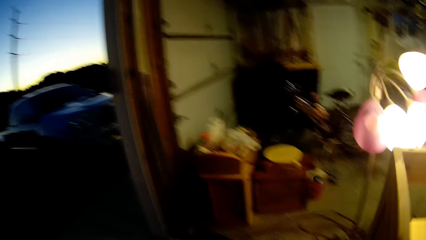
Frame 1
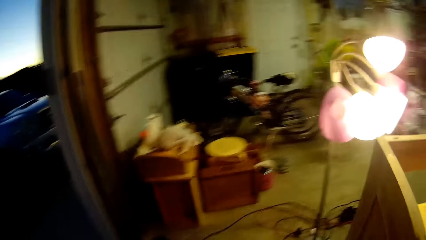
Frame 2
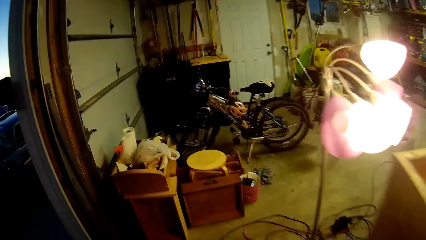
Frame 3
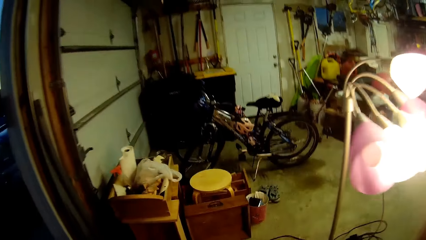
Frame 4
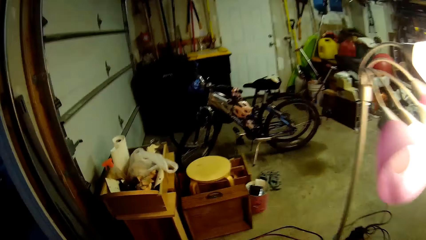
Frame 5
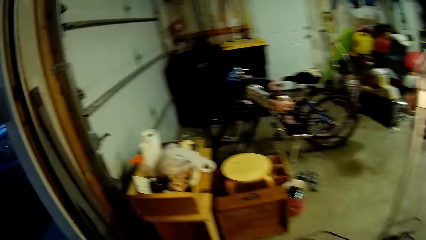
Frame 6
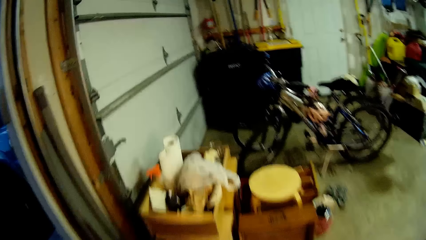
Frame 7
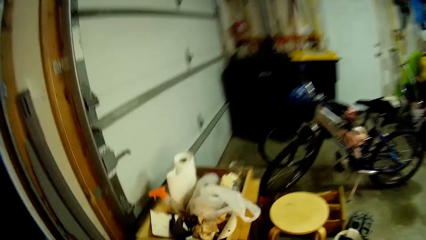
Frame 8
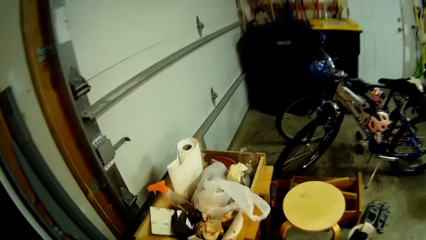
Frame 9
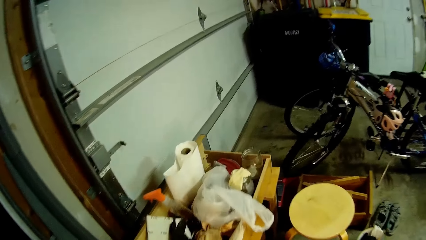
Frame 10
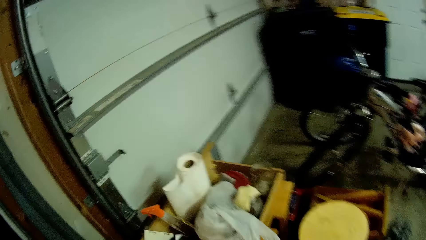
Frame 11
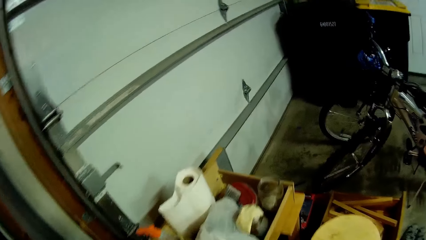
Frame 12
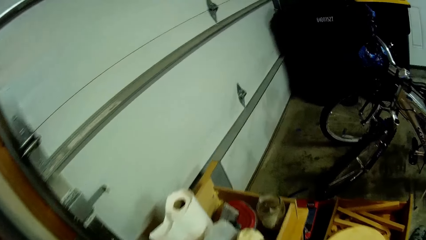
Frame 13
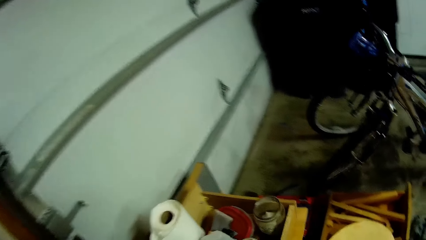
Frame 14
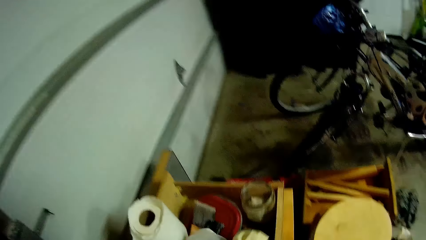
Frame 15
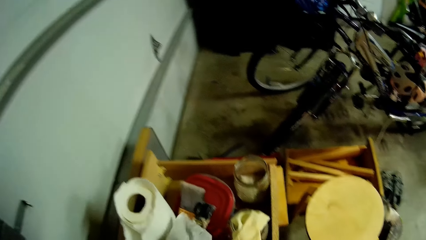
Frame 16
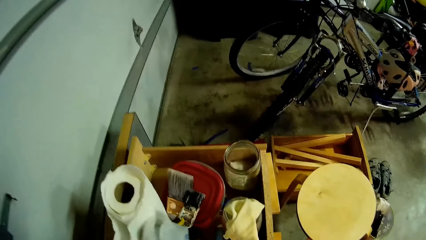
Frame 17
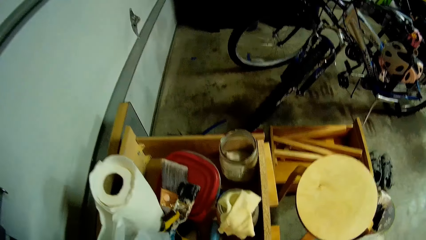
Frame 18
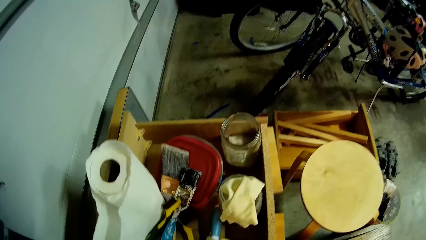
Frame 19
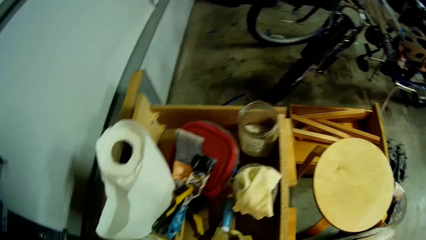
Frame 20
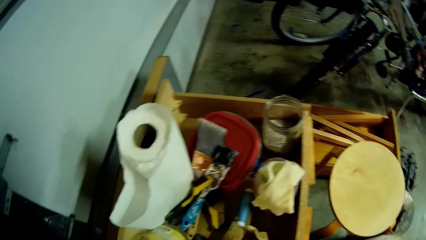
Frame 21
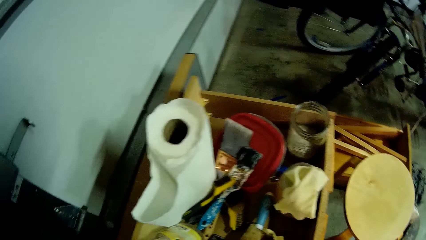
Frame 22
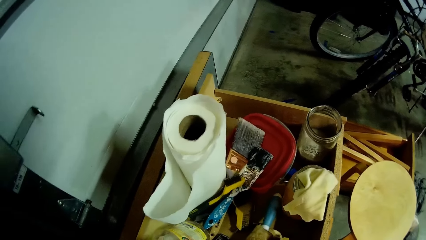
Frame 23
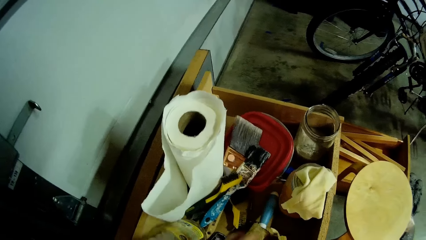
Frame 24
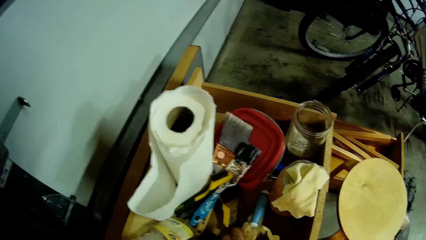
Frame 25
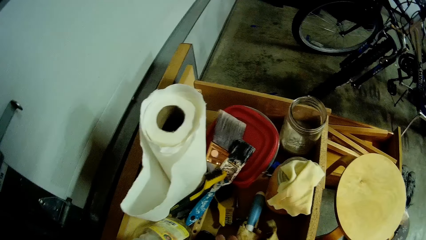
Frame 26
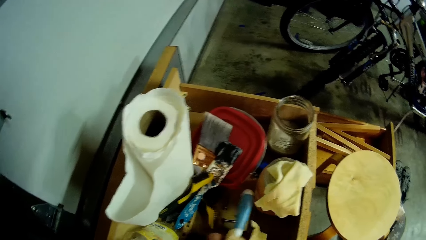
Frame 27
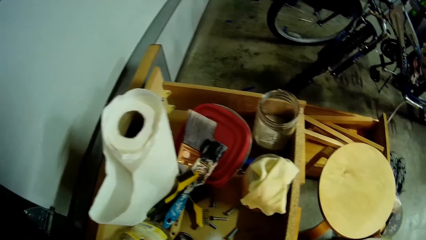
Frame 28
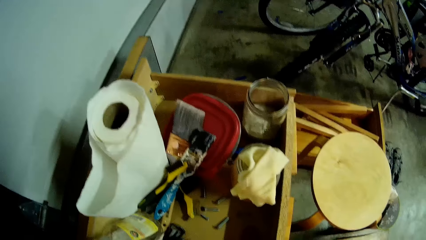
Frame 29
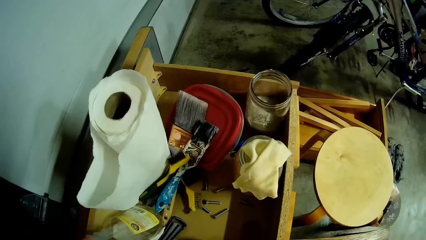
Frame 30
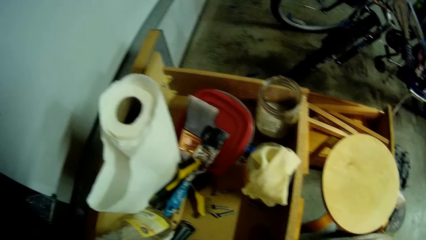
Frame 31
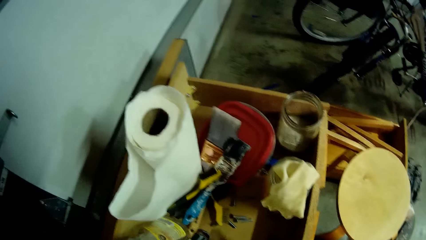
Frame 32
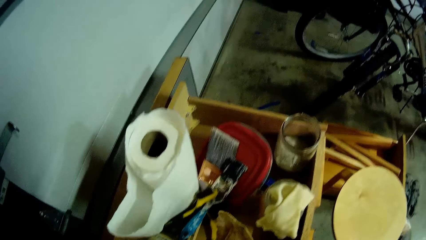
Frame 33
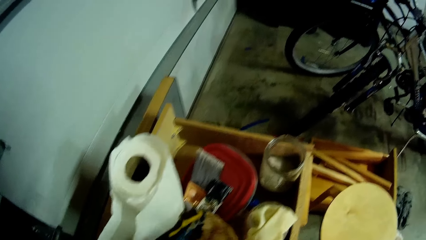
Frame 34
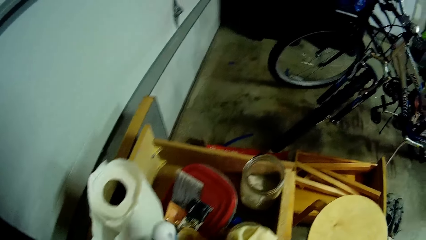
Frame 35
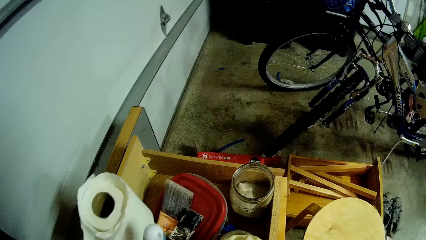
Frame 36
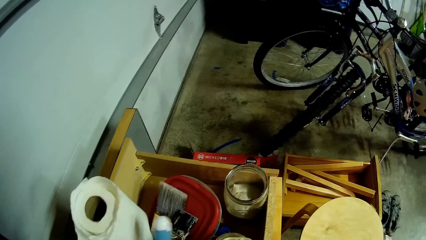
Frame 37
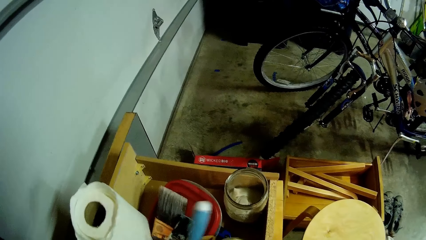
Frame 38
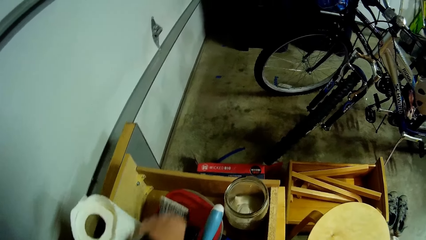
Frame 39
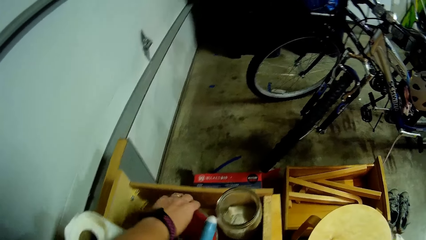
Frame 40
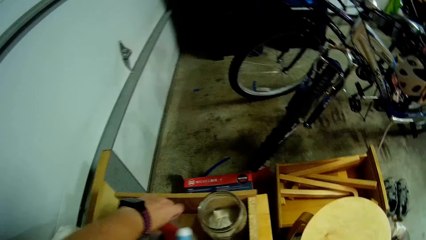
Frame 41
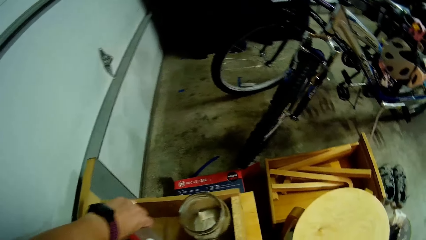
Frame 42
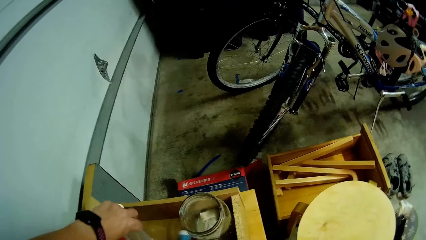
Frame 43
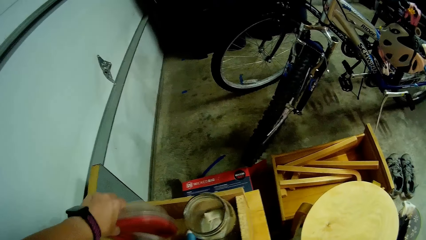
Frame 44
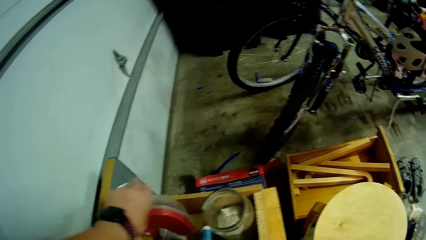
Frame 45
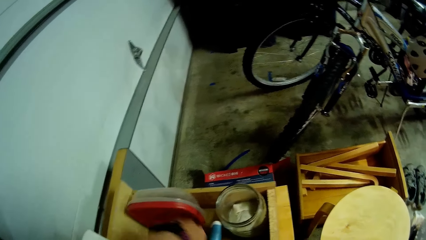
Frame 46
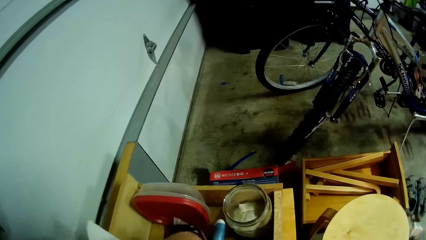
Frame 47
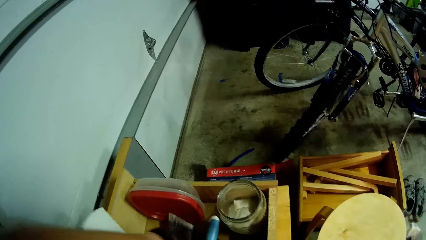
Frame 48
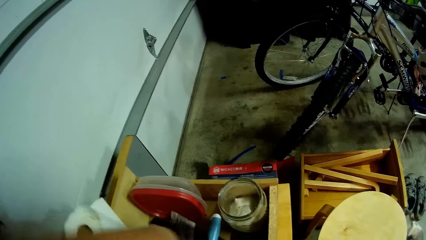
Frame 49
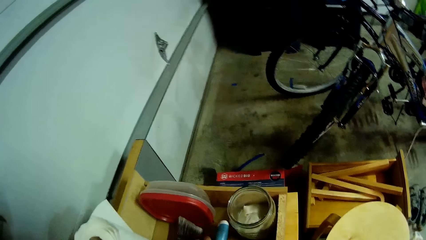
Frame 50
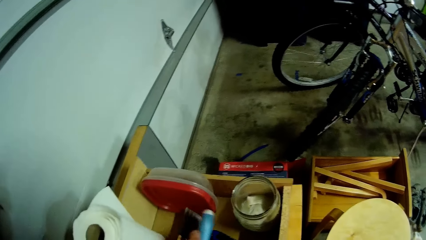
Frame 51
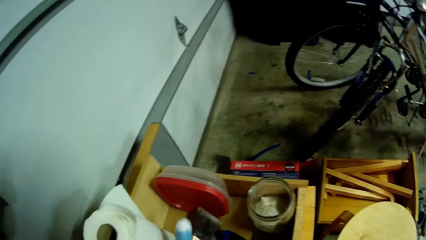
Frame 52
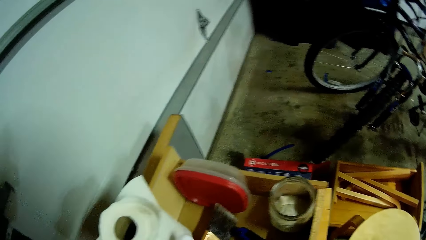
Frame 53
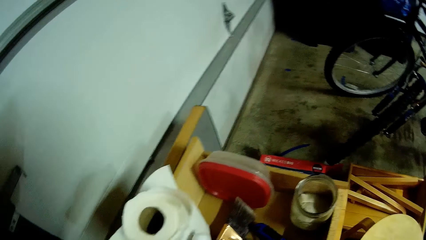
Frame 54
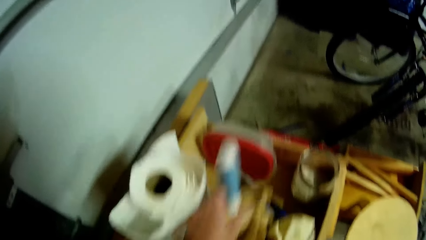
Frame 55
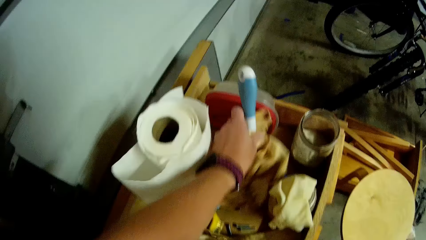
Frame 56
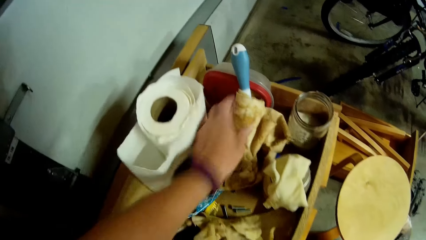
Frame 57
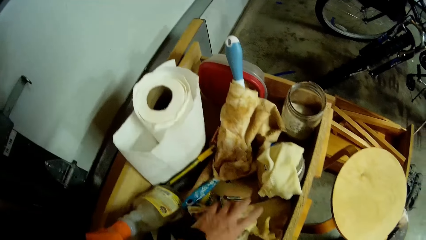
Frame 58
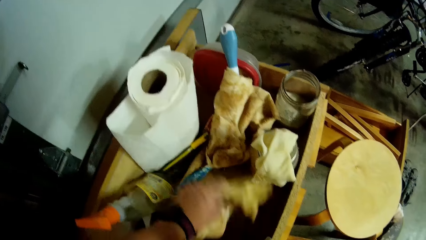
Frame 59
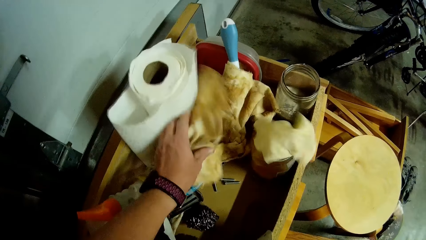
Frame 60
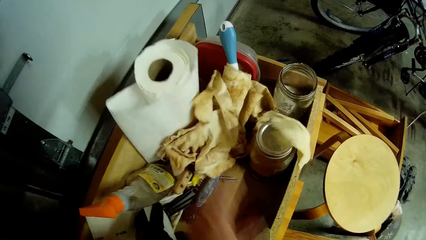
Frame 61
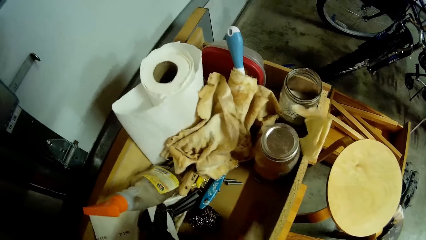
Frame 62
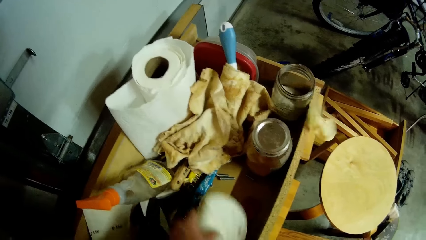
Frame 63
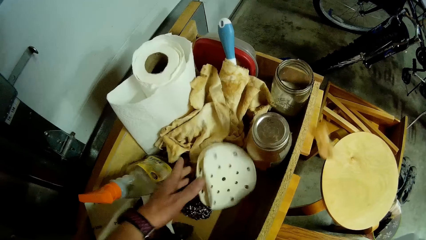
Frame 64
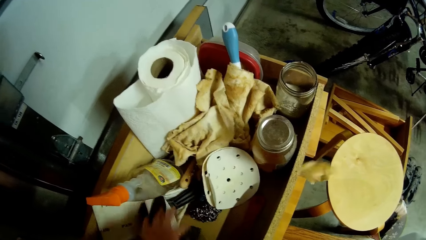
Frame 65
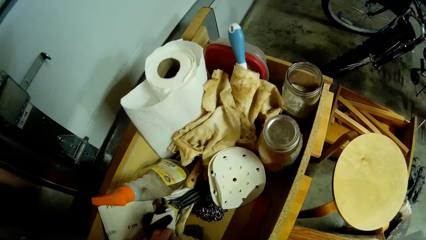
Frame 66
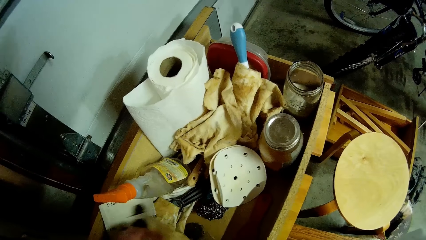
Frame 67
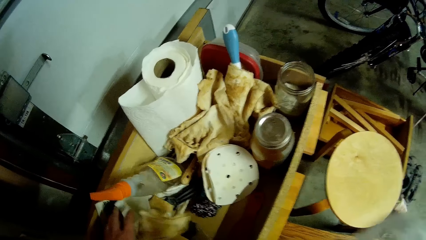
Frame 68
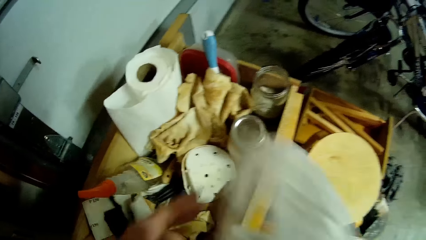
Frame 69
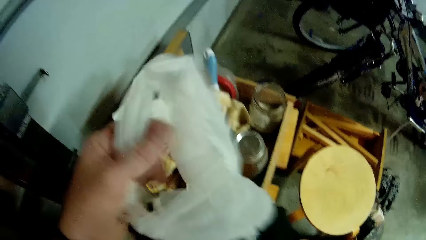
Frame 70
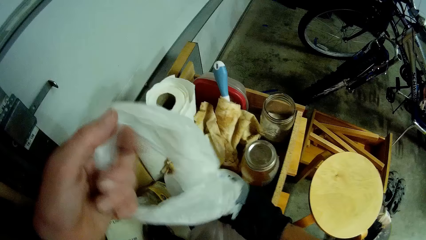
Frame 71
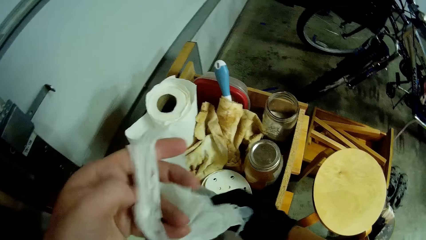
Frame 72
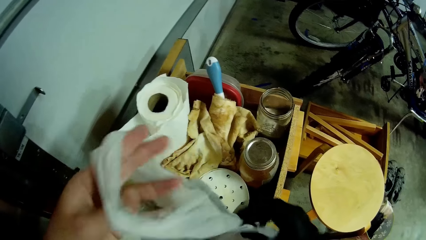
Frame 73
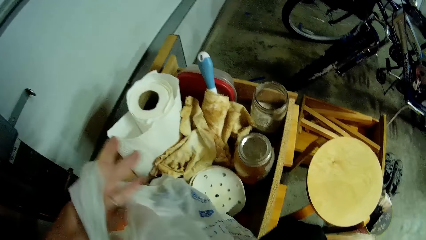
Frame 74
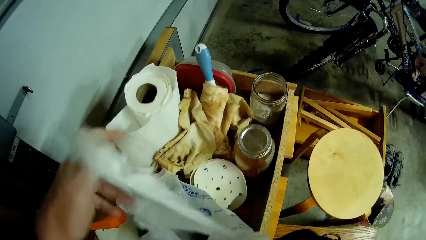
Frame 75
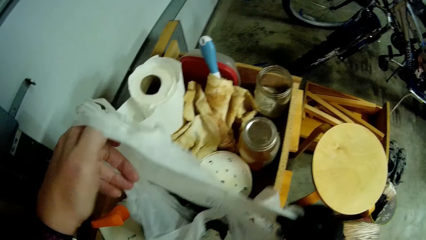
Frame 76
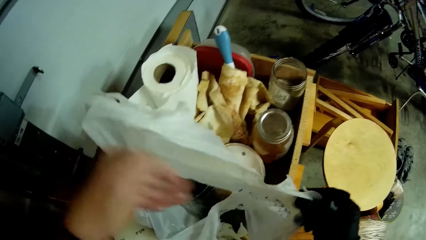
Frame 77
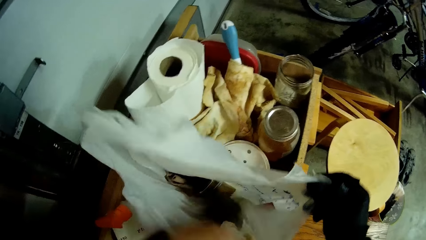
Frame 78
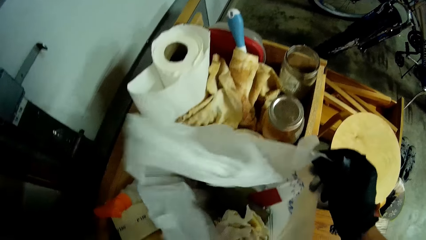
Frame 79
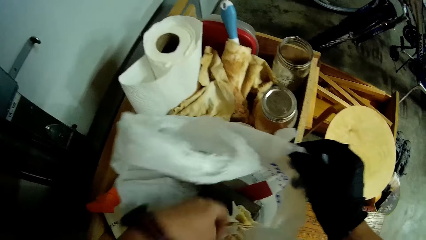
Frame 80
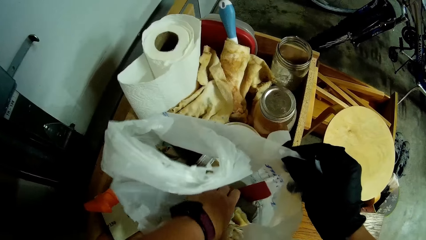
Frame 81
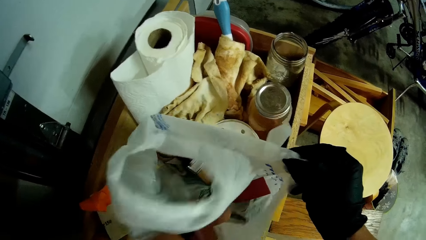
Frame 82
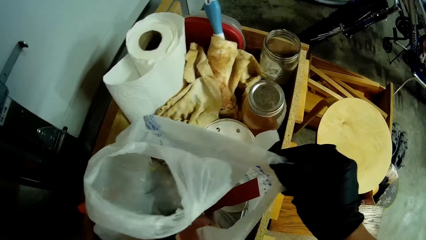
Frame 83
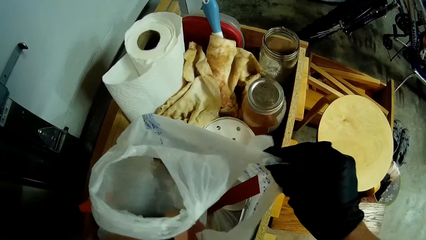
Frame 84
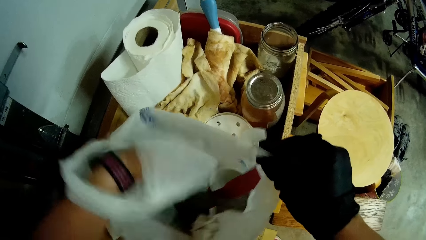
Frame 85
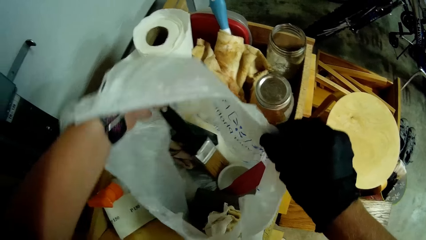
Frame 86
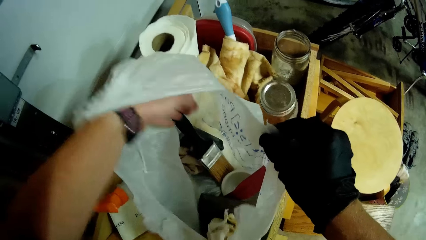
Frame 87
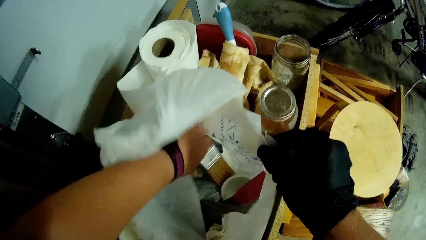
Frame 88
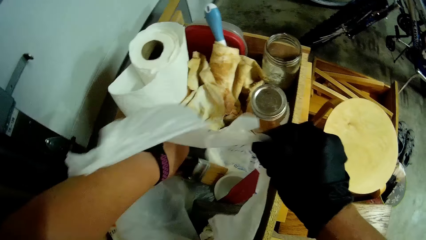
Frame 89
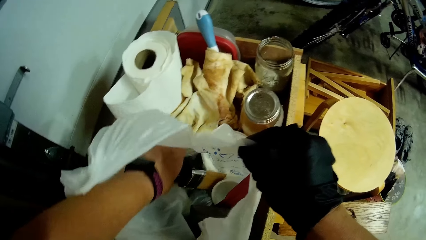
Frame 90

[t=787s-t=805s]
The camera wearer moves a plastic bag on the table. They search through the items. They pick up something on the table. They place the object on the table. They move the plastic container. They lift something. They place the object on the table. They move paper on the table. They place the plastic bag or white paper bag on the table. They open the plastic bag. They search through items on the plastic bag.
